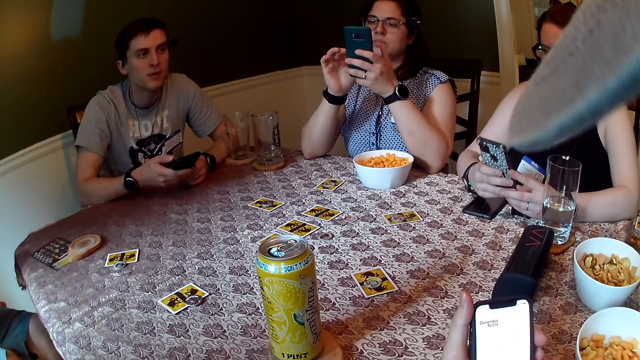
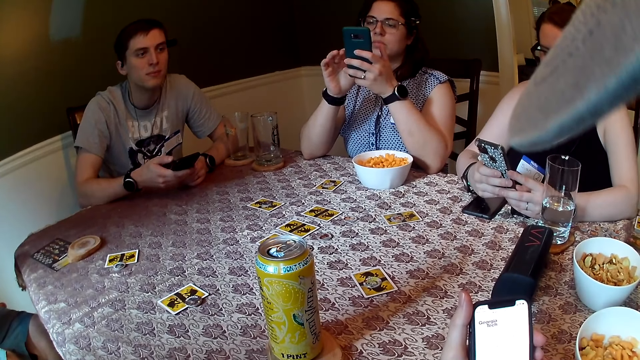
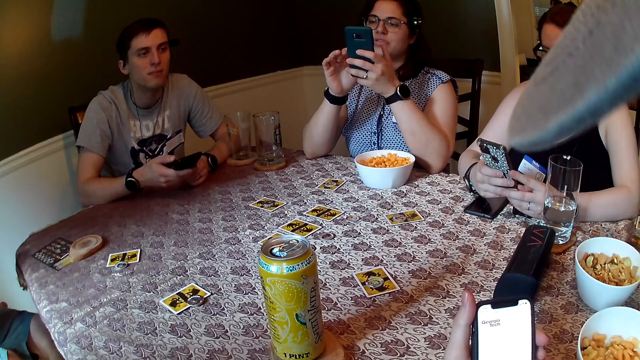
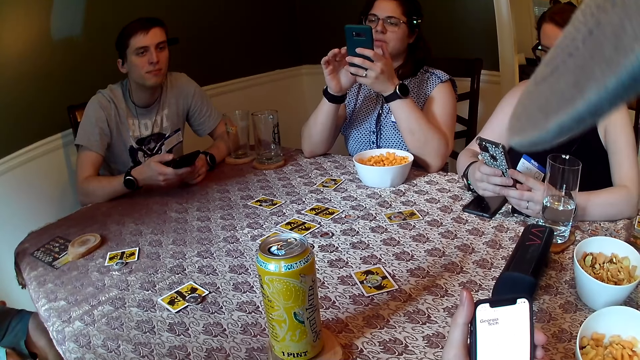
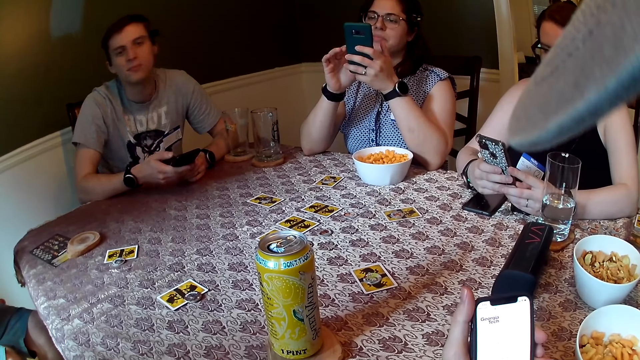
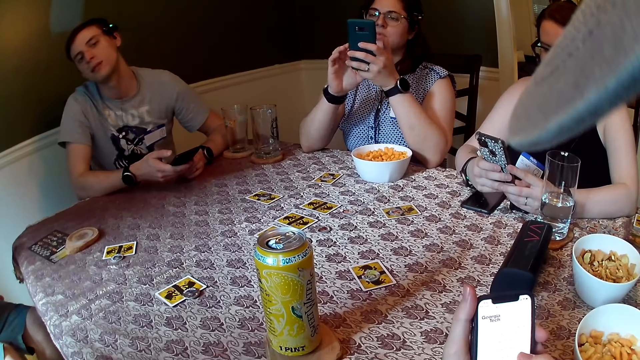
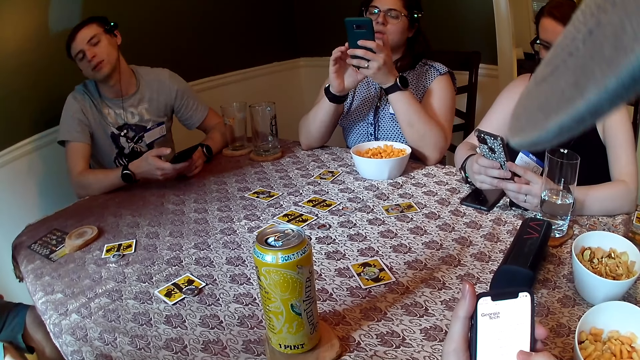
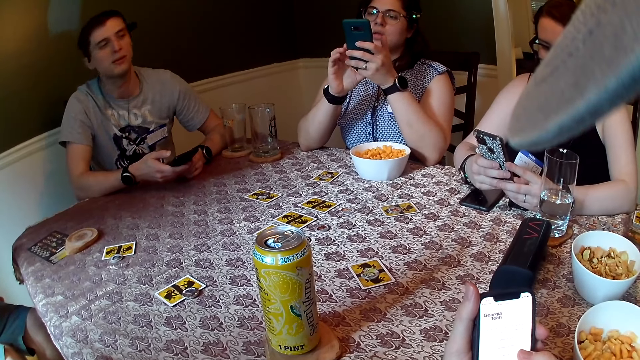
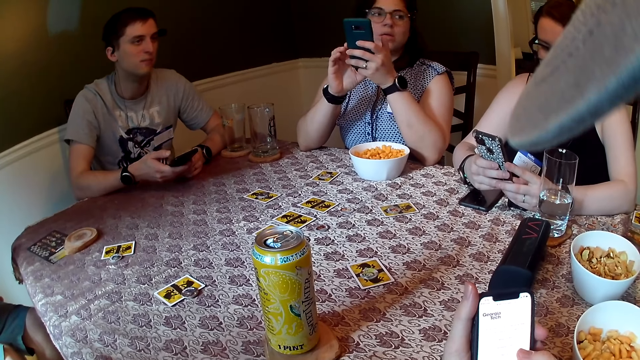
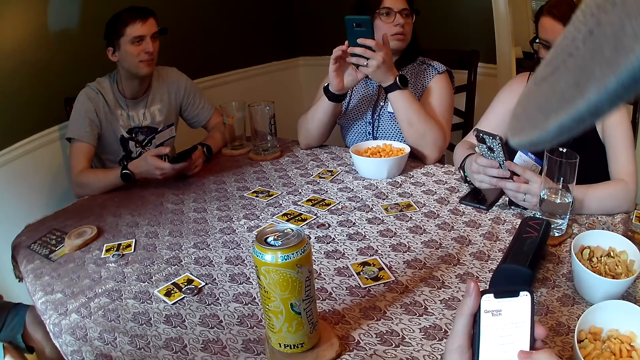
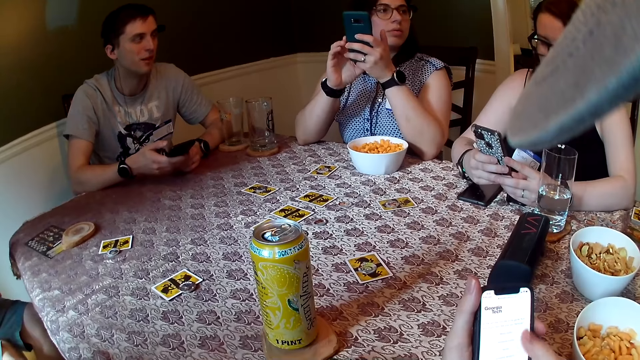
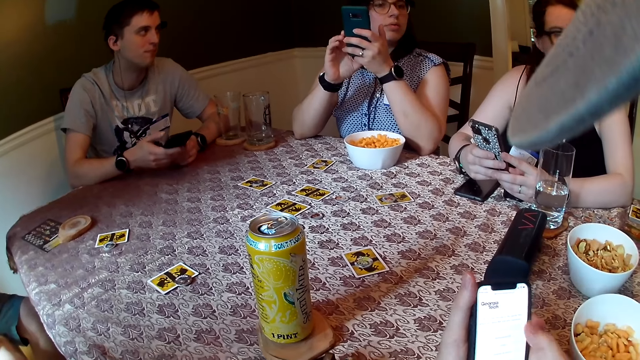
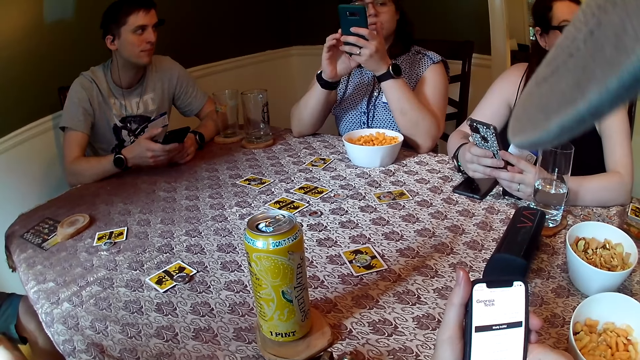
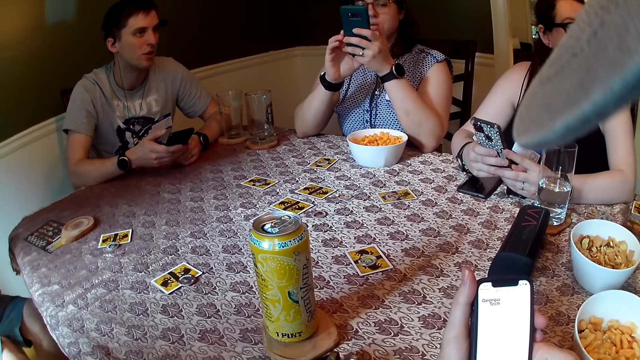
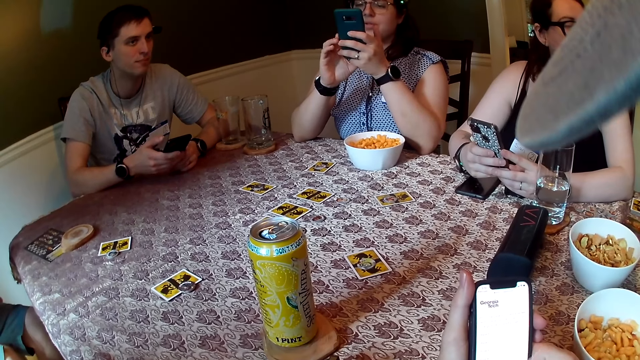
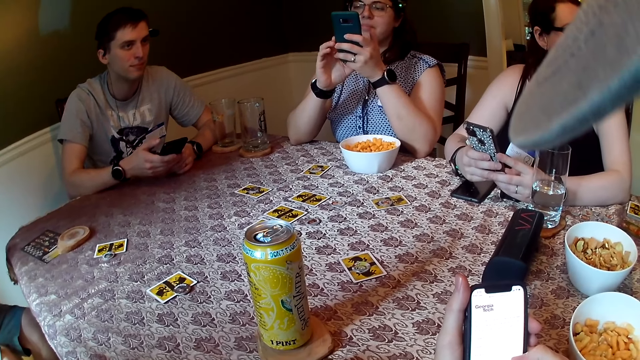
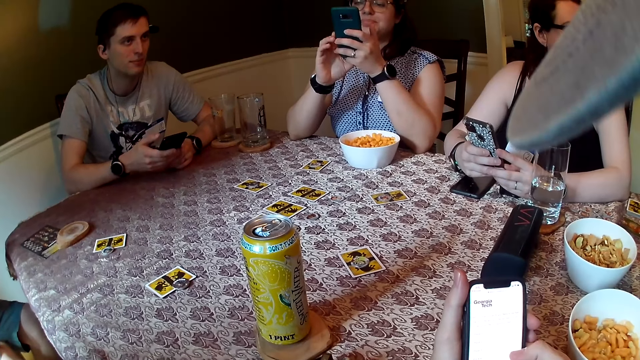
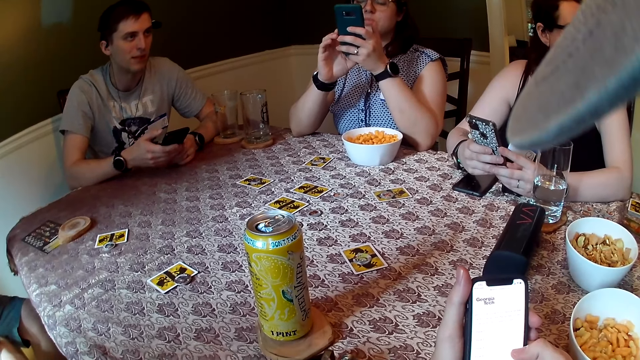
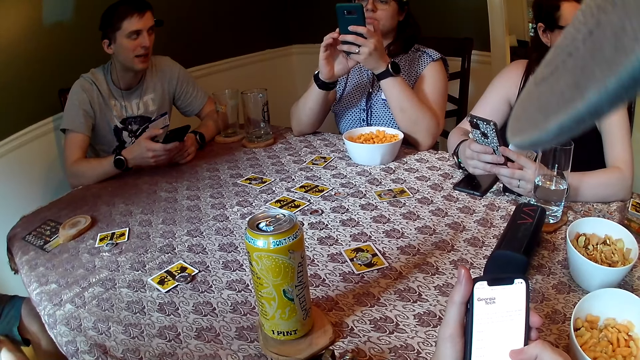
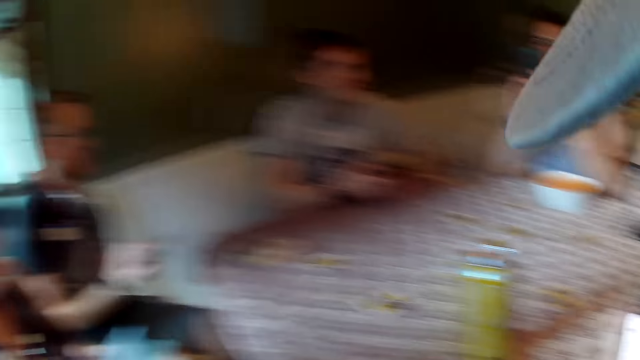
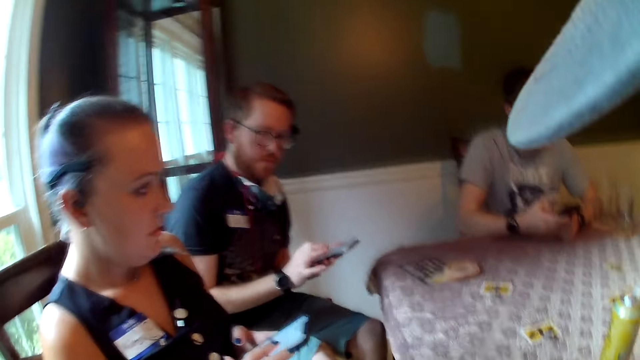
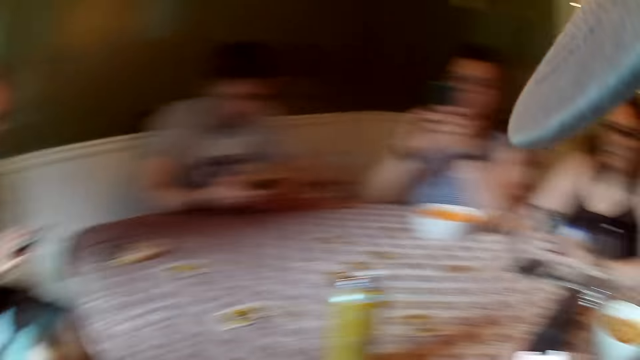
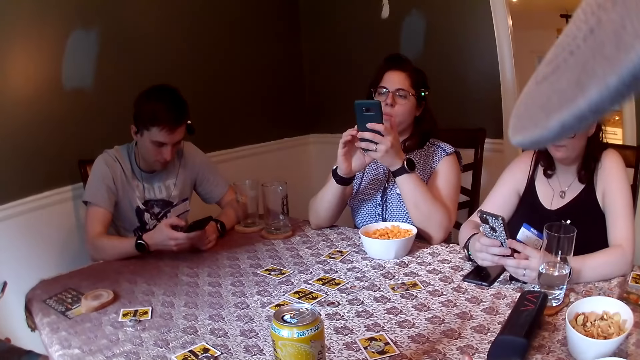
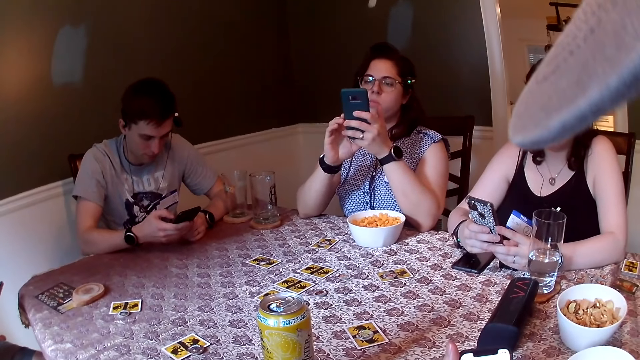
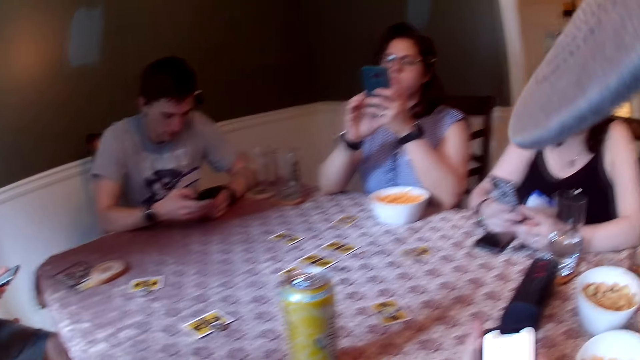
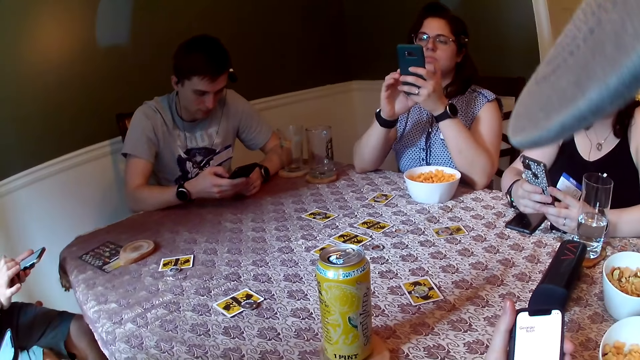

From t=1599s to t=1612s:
The camera wearer looks at a man. A woman operates a phone with both hands. A man operates a phone with both hands.

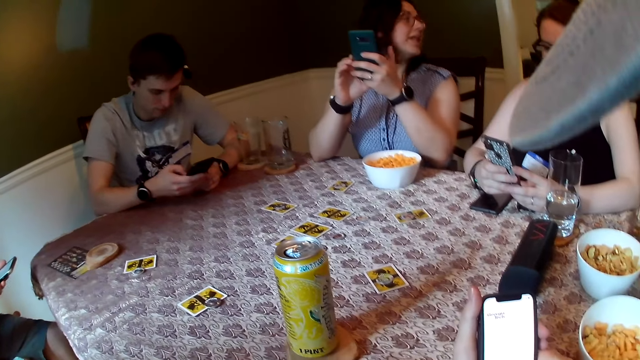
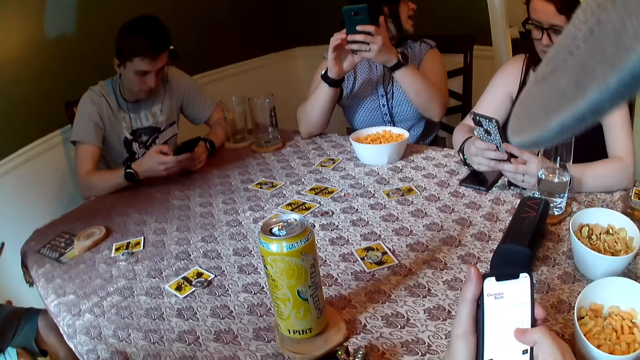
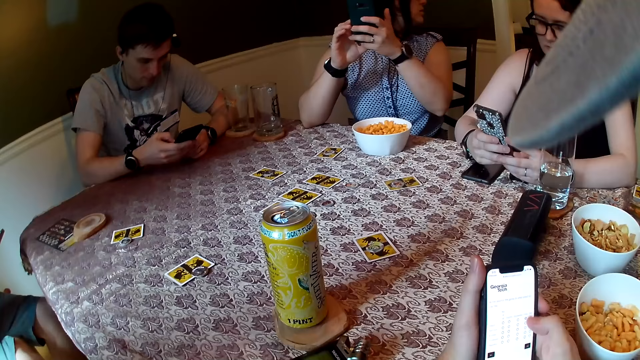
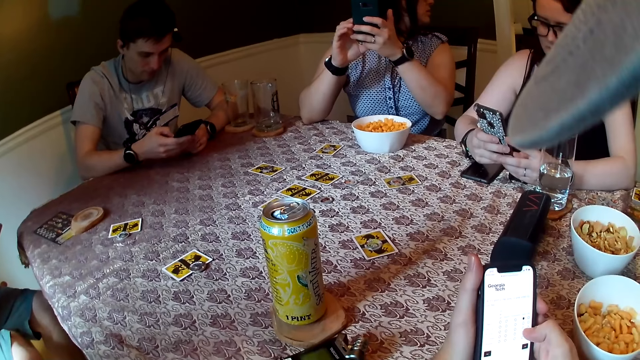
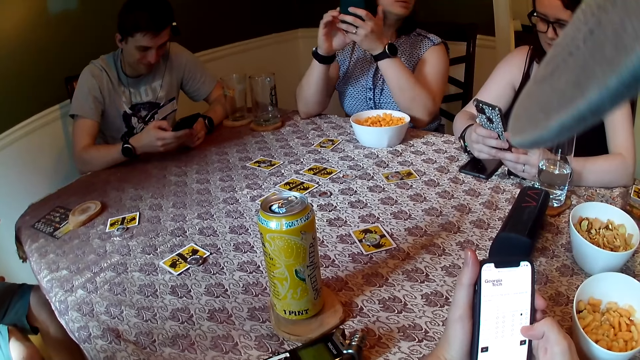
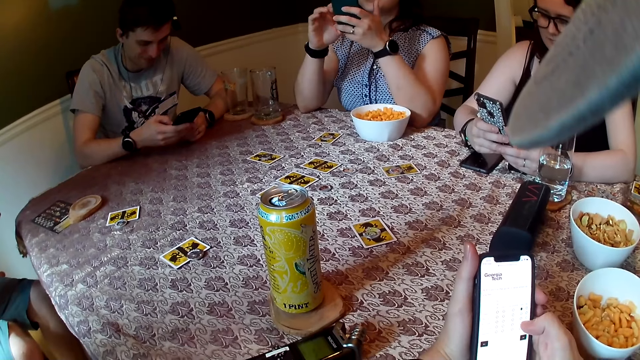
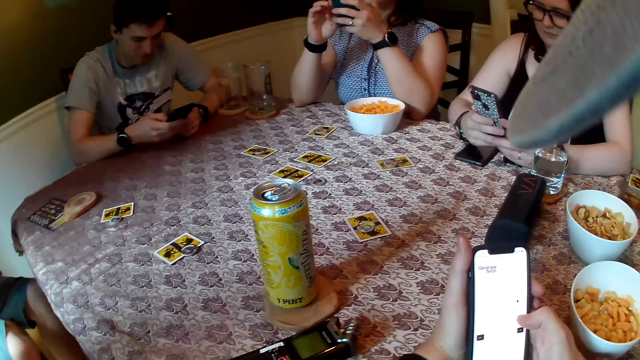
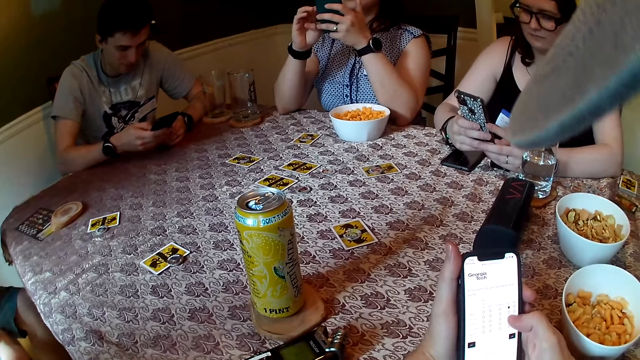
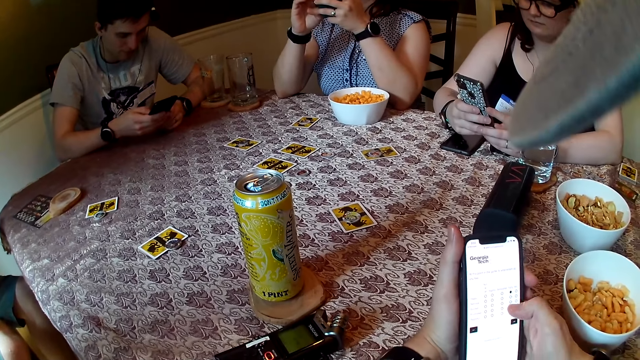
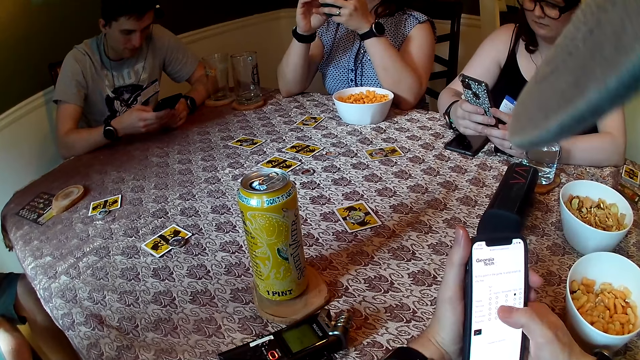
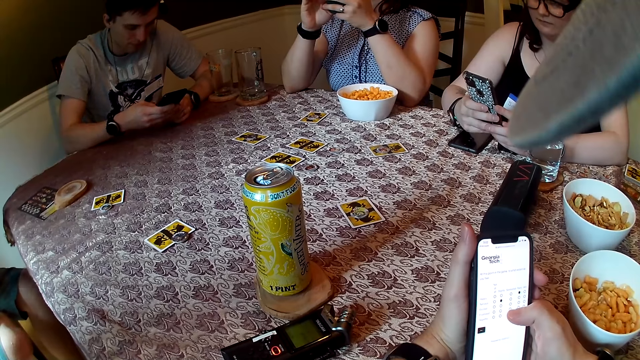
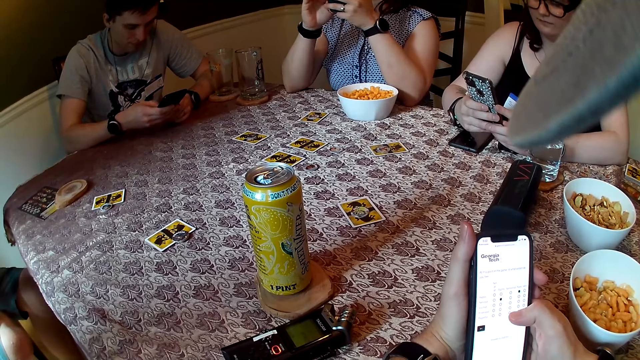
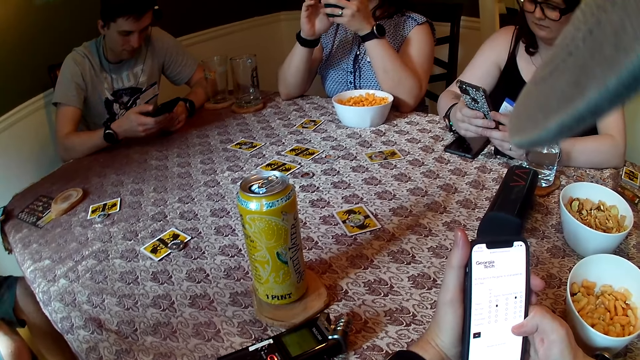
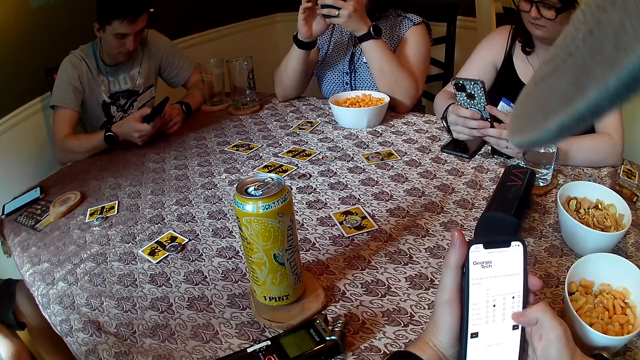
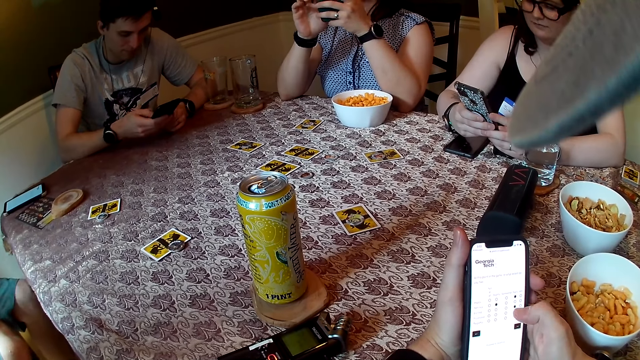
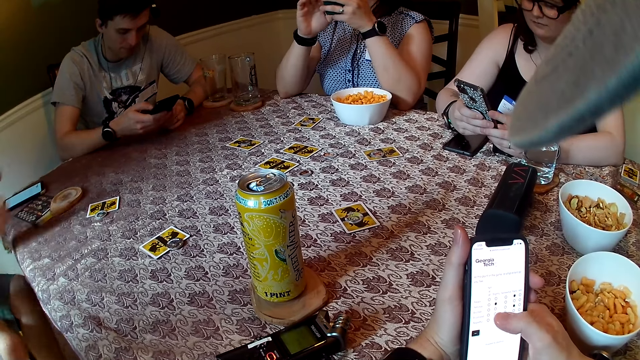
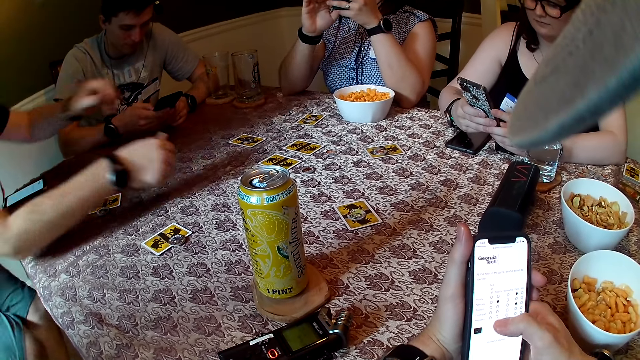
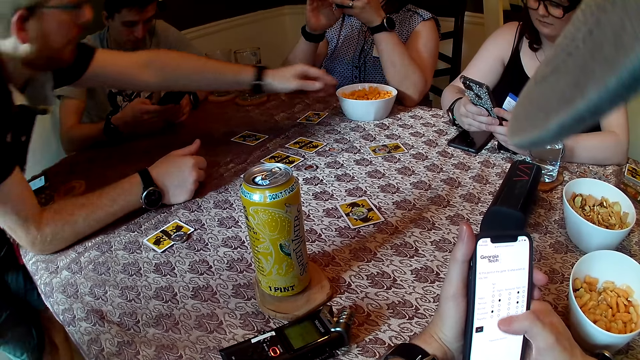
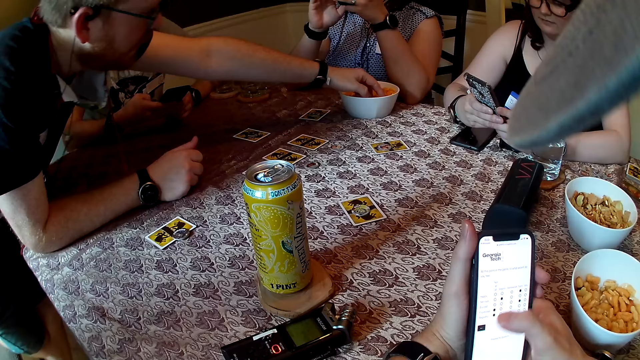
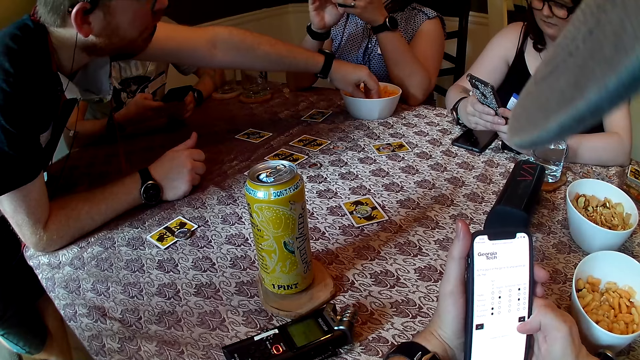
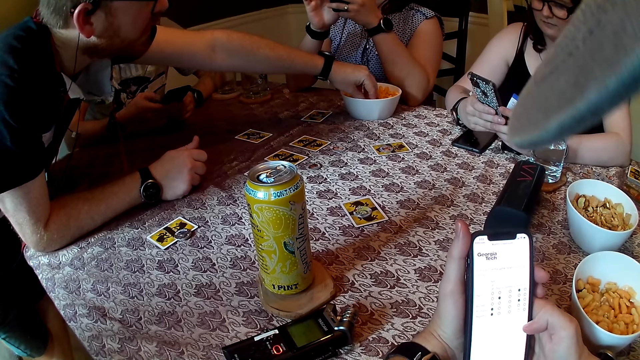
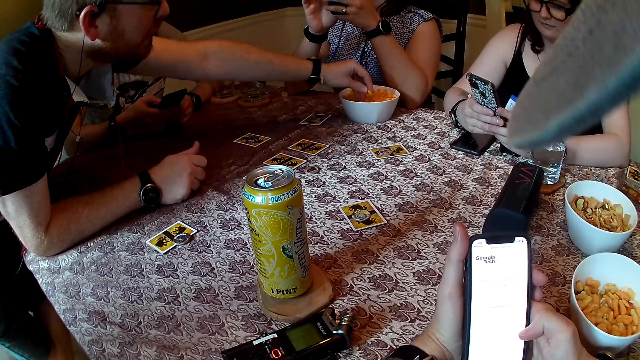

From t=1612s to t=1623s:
A lady calls out. A man drops the phone on the table with both hands. The man takes snacks and carries the chips in the plate on the table with his left hand.
